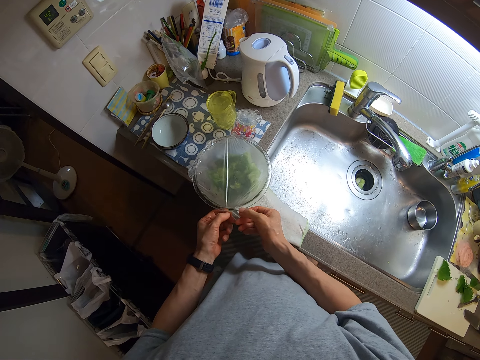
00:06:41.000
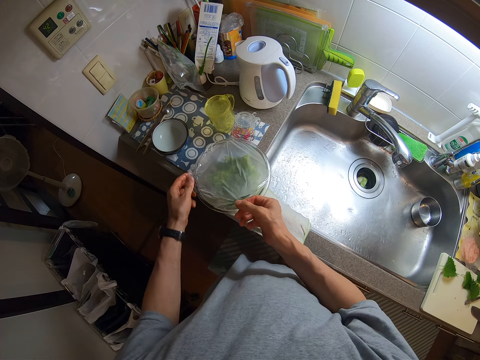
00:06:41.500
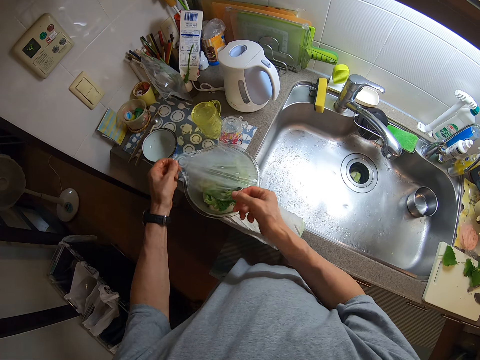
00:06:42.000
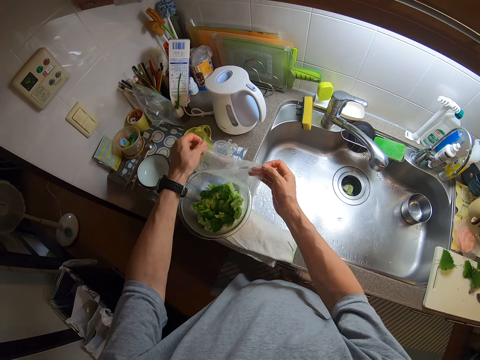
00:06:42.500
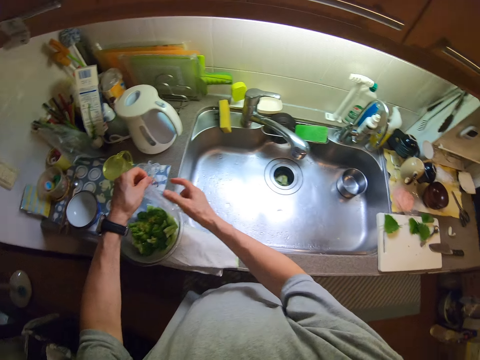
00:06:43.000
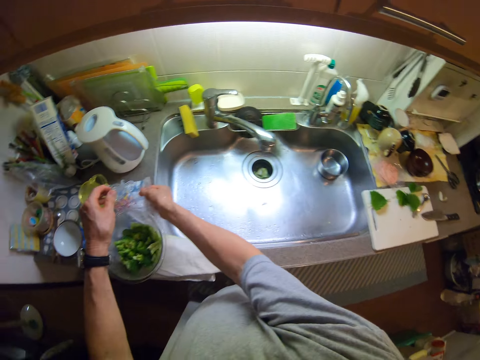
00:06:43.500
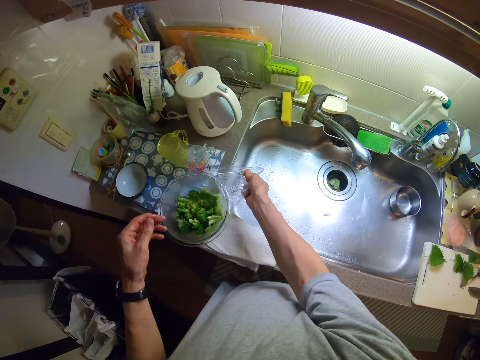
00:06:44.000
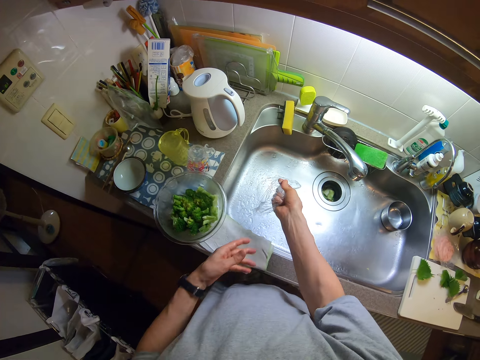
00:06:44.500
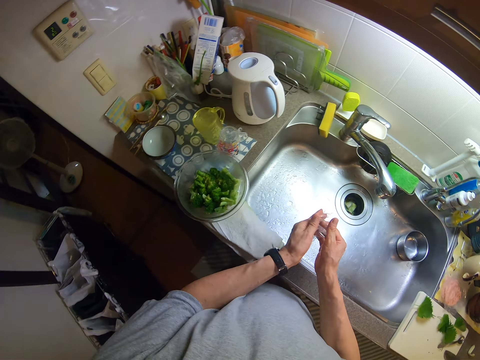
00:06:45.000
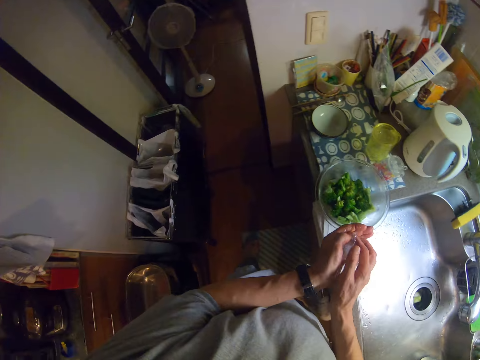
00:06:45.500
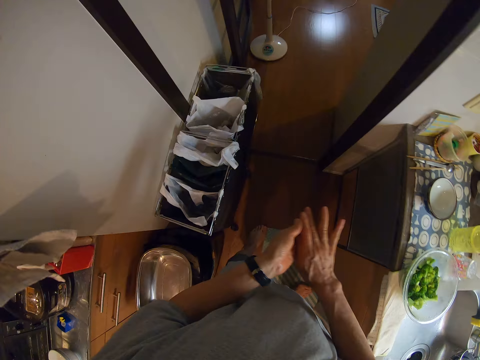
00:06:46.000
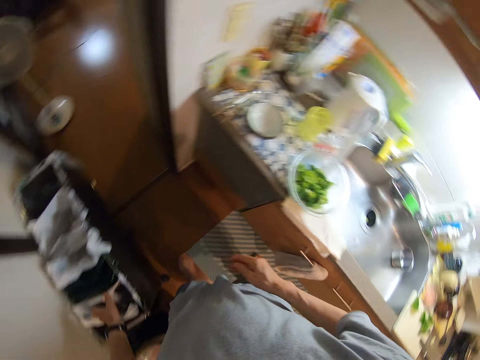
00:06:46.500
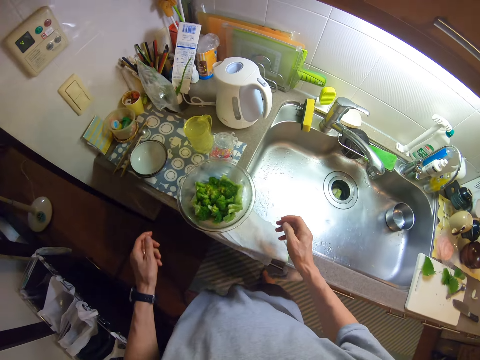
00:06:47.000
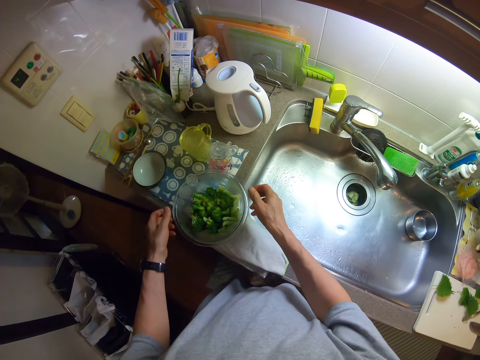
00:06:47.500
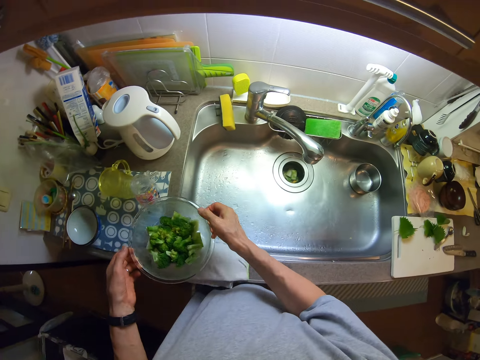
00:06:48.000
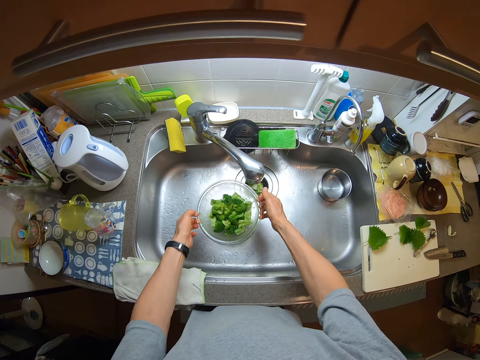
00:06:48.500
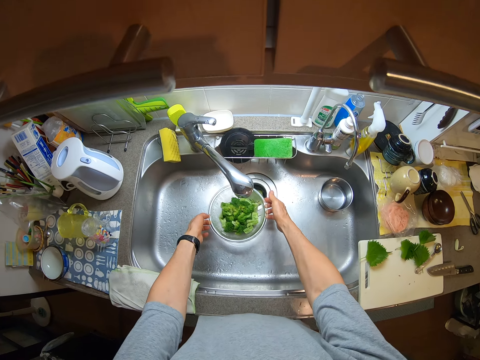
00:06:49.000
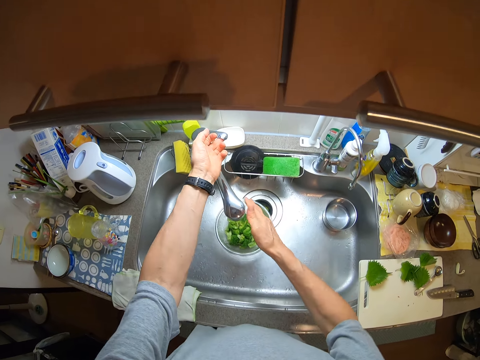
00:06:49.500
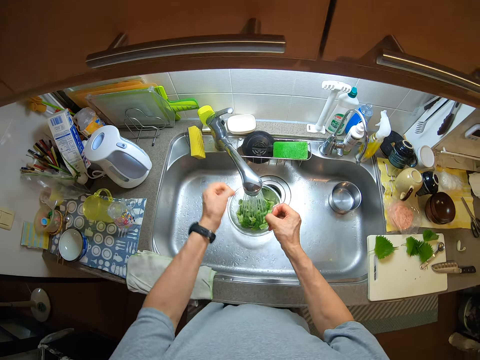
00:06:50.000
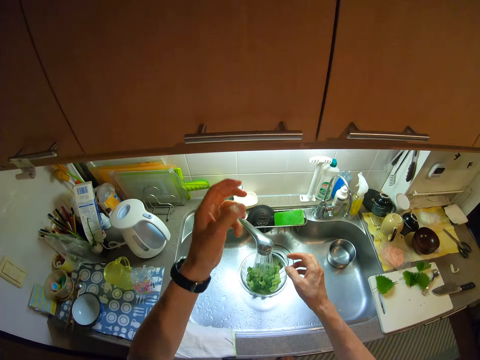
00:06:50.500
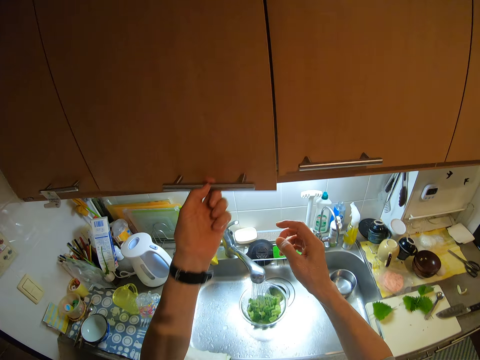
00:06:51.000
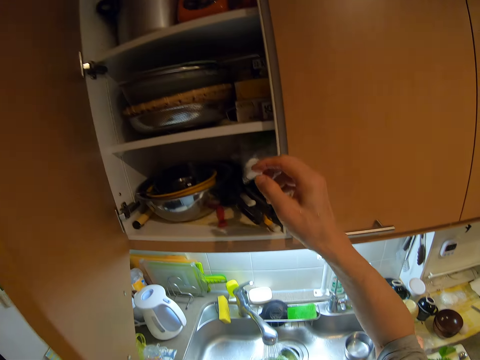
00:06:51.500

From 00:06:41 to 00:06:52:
The camera wearer folds the wrapping paper in his hands. He squeezes the cling film. He drops the cling film in the dustbin. He picks up the bowl from the edge of the sink and puts the bowl with vegetables inside the sink. He turns on the faucet. He shakes his hands. He opens a cabinet above him.

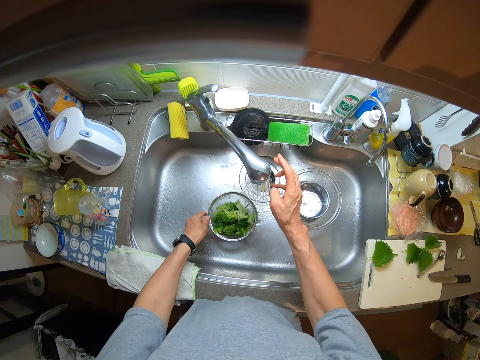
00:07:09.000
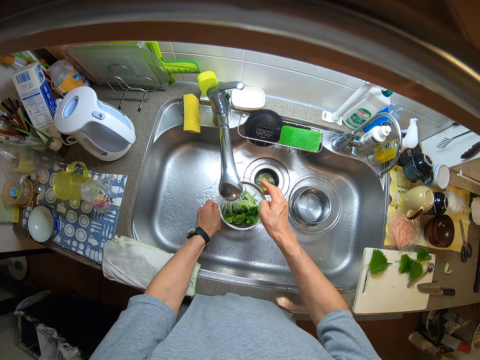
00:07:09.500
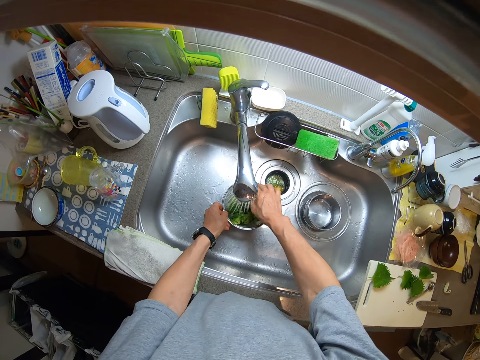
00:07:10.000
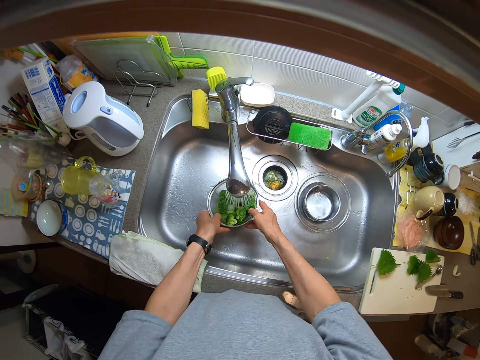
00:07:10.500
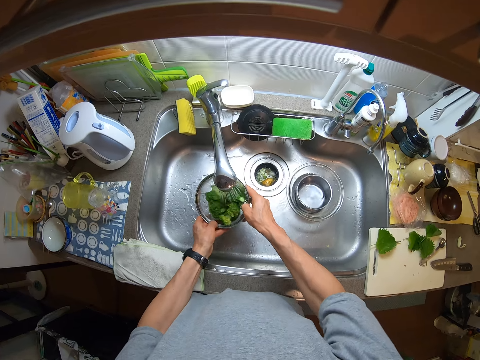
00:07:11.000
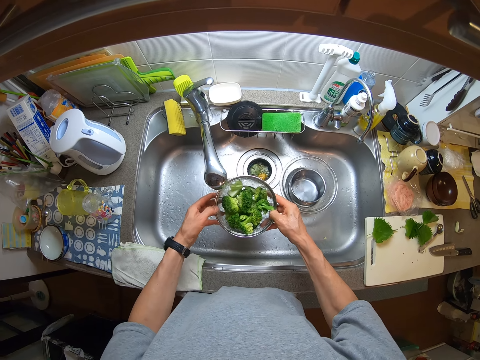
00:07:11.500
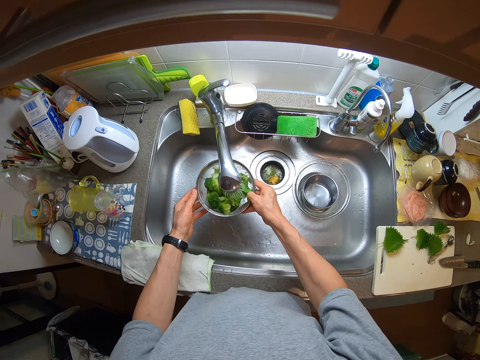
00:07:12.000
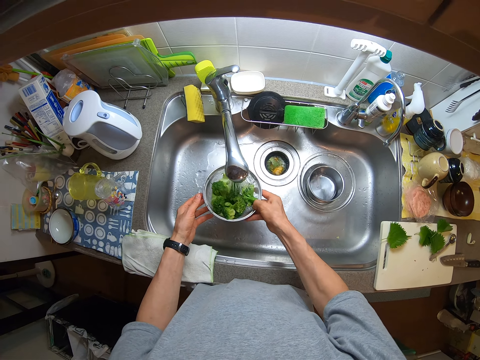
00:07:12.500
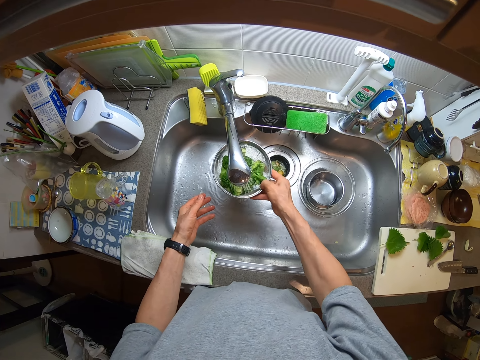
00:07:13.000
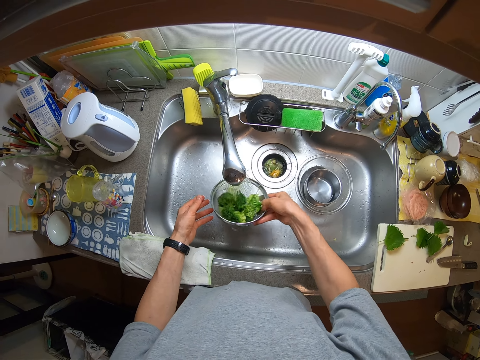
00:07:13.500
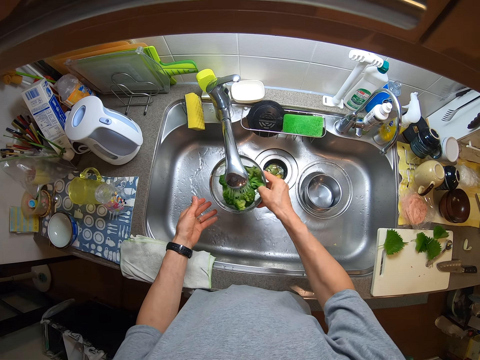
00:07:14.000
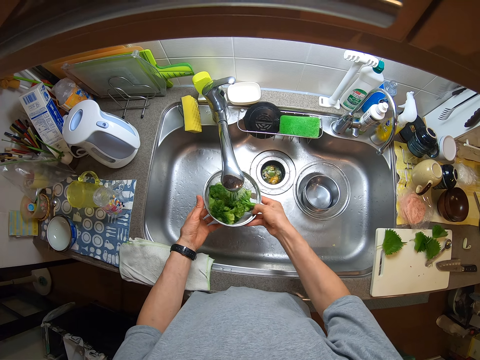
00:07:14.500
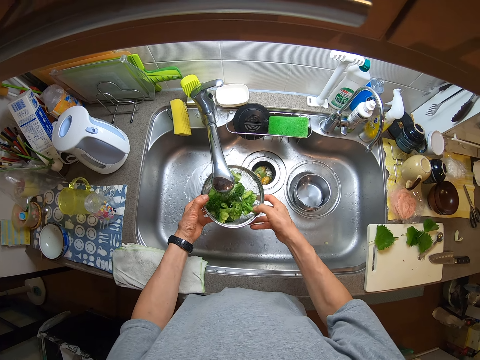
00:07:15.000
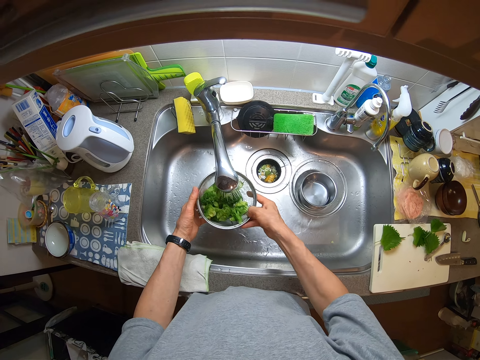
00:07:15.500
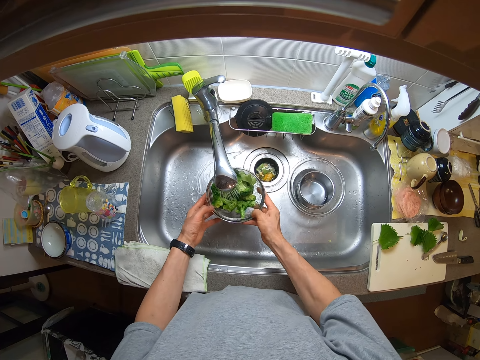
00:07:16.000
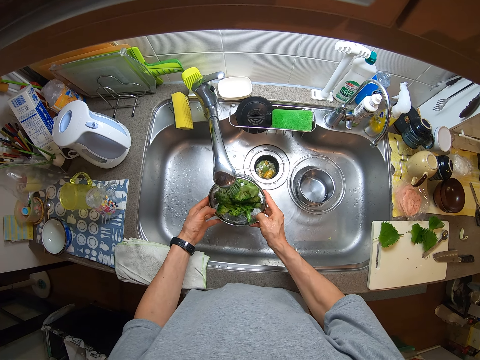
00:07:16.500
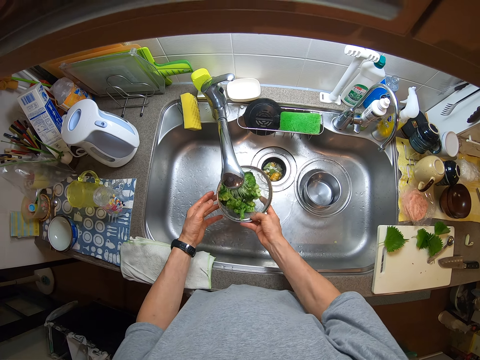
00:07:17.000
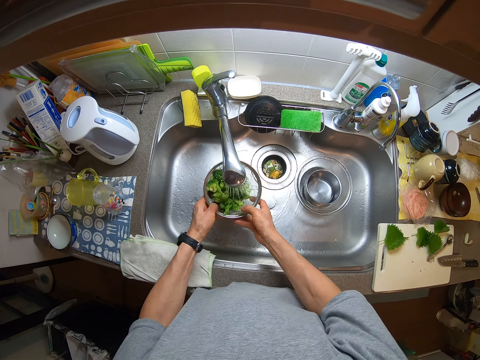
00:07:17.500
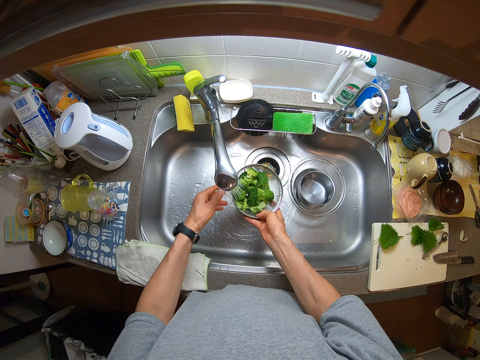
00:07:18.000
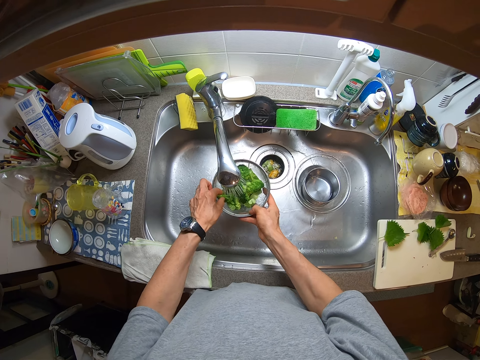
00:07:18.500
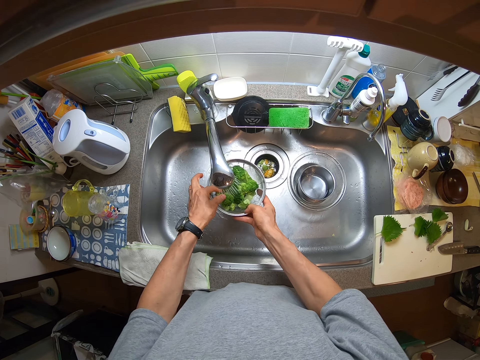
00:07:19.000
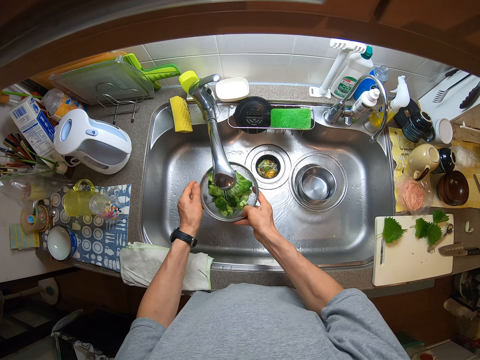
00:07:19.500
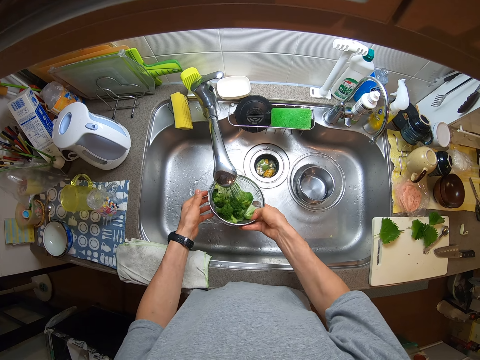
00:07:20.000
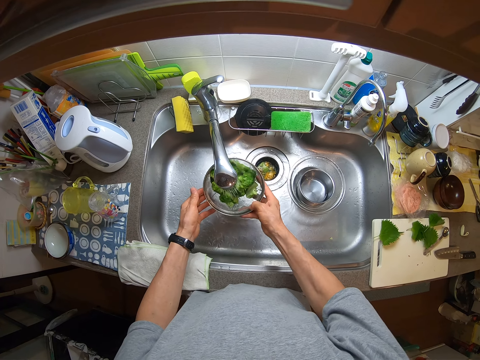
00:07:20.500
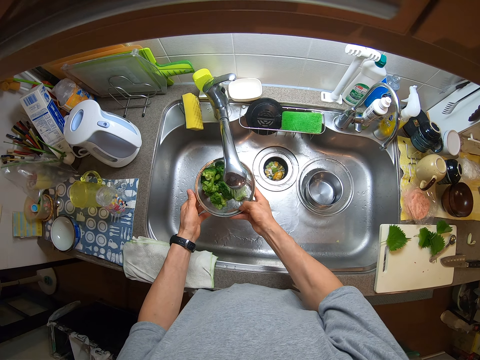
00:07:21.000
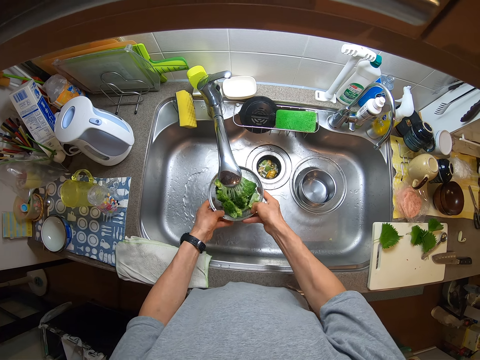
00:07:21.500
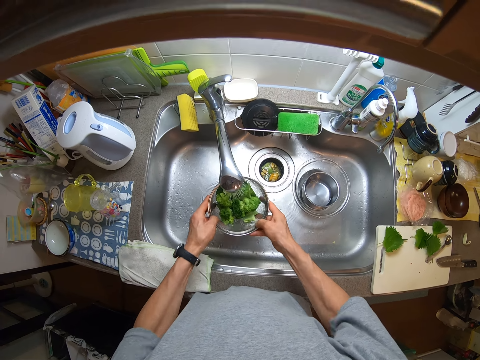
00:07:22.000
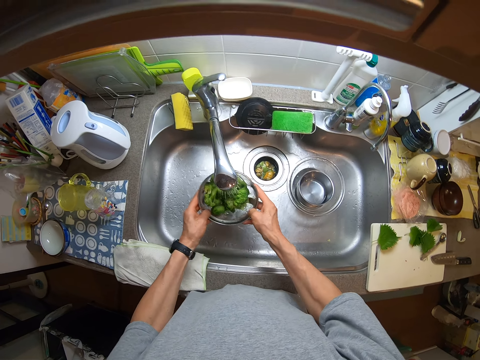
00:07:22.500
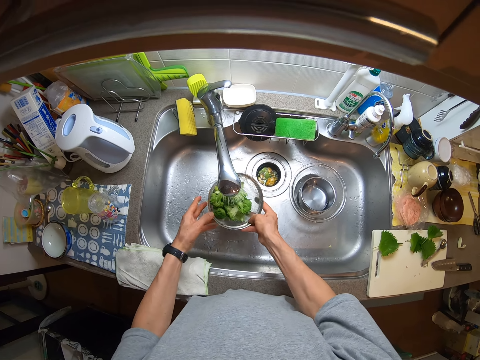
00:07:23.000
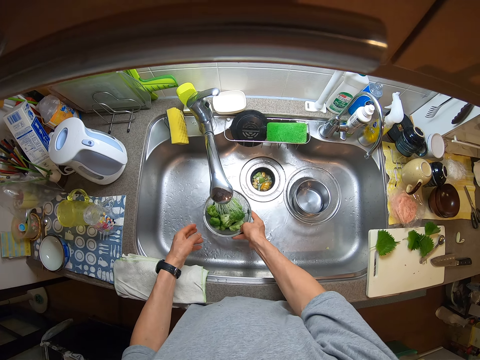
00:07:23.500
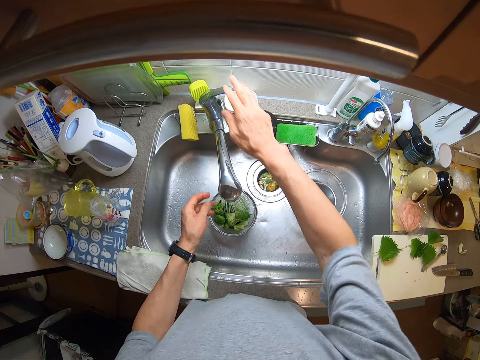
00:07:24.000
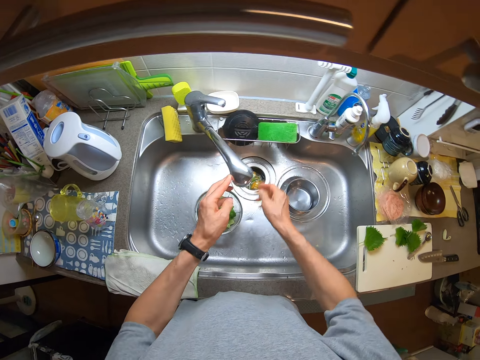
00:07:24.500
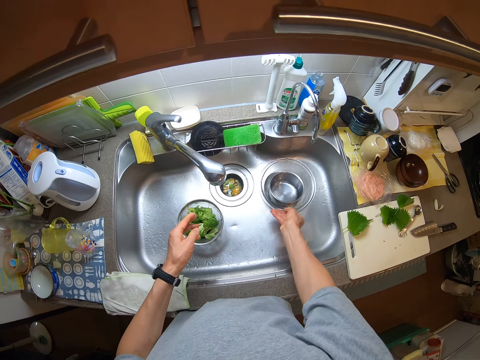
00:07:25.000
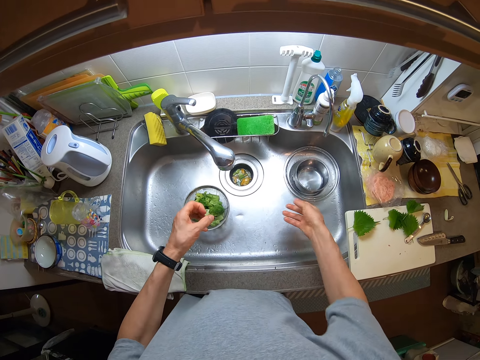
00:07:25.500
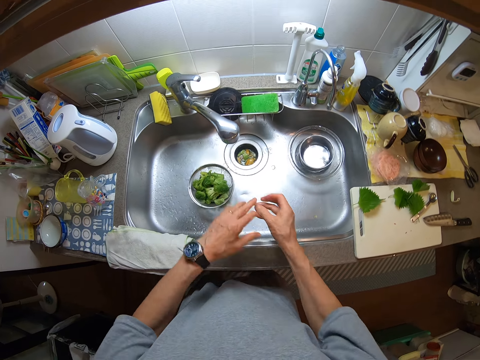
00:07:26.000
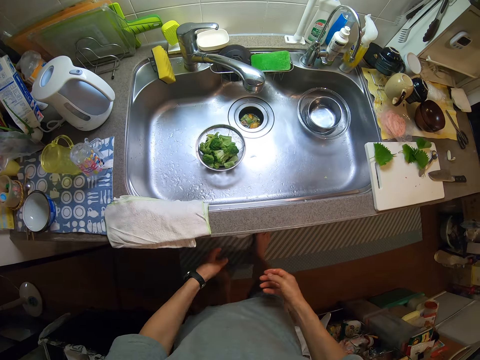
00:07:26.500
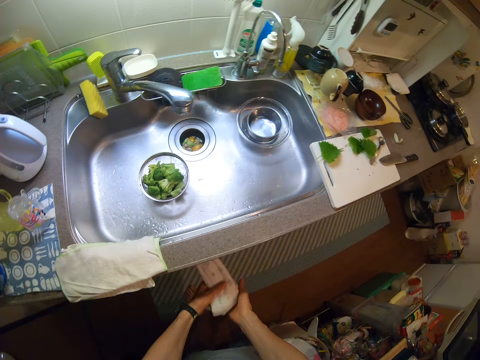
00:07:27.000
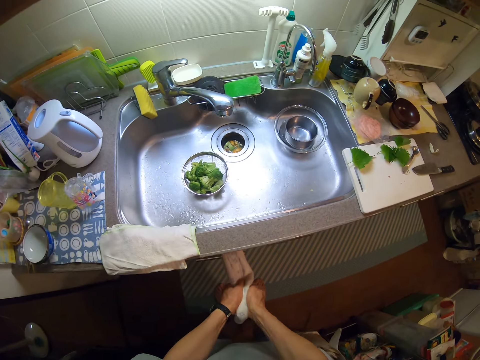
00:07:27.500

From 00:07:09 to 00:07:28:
The camera wearer rinses the vegetables. He turns the tap. He shakes the sieve and rotates the sieve. He touches the vegetable and continues rinsing the vegetable. He lifts one piece of the vegetable. He shakes the sieve. He turns off the faucet. He puts the sieve down. He moves the bowl aside along the surface of the kitchen sink. He pushes the tap. He wipes his hands with a hand towel. He shakes his hands.
